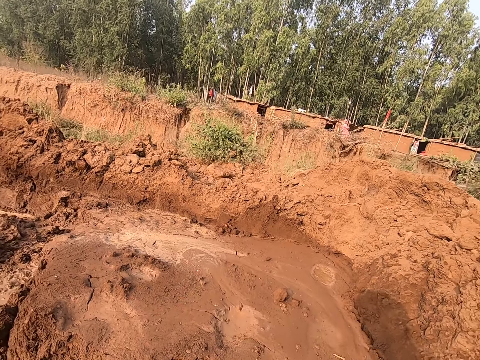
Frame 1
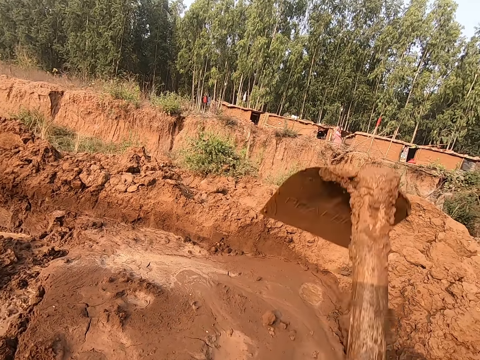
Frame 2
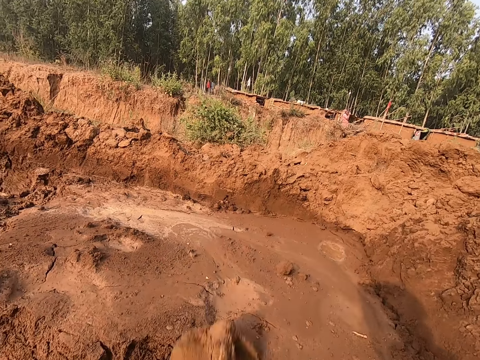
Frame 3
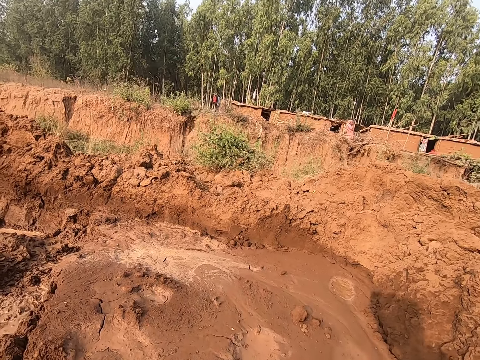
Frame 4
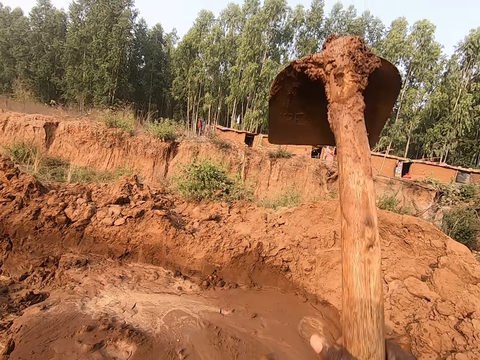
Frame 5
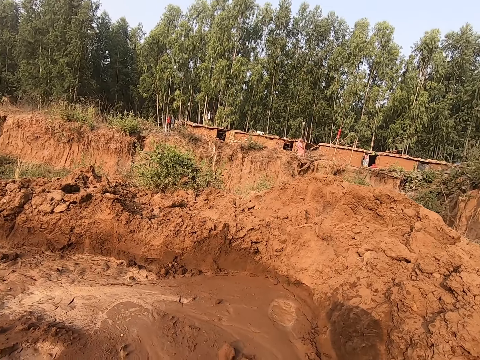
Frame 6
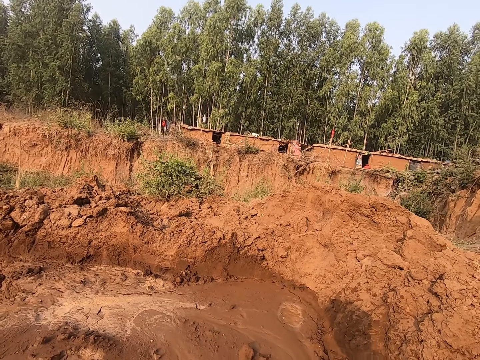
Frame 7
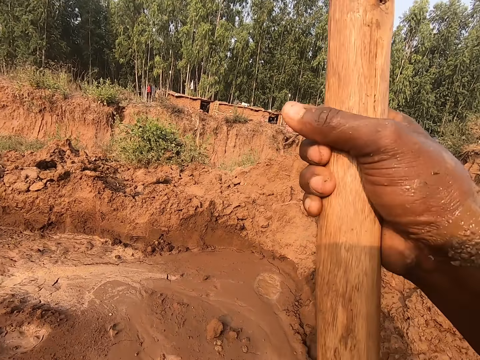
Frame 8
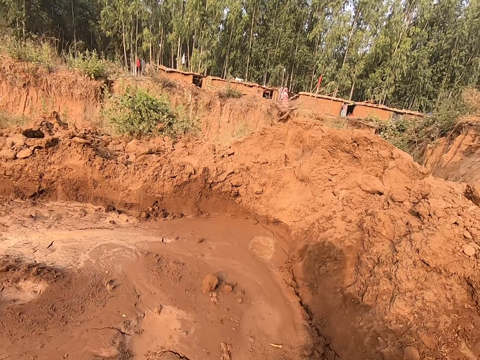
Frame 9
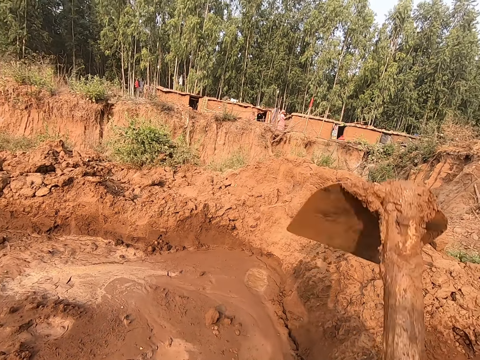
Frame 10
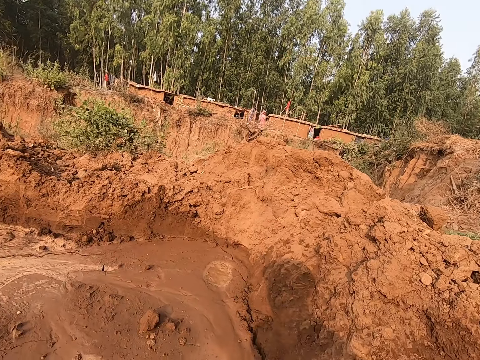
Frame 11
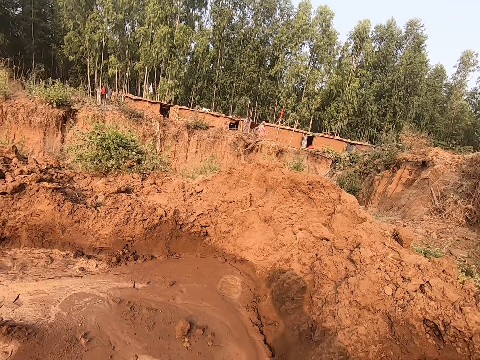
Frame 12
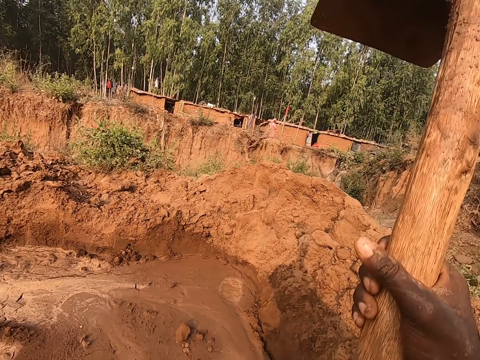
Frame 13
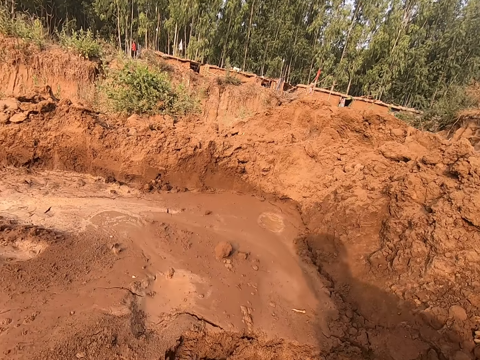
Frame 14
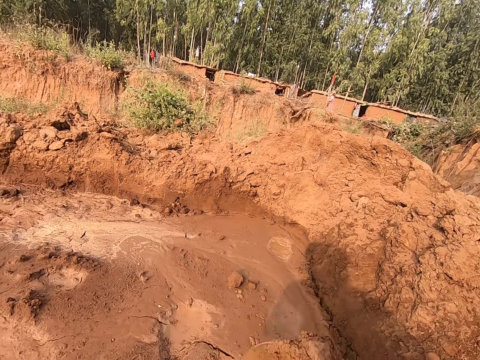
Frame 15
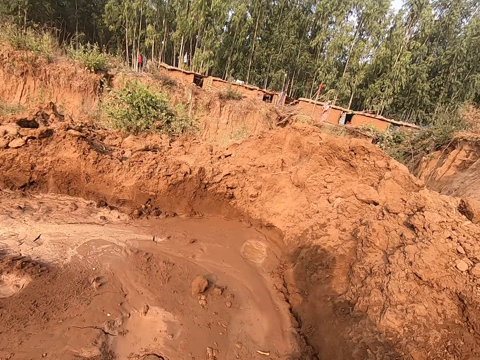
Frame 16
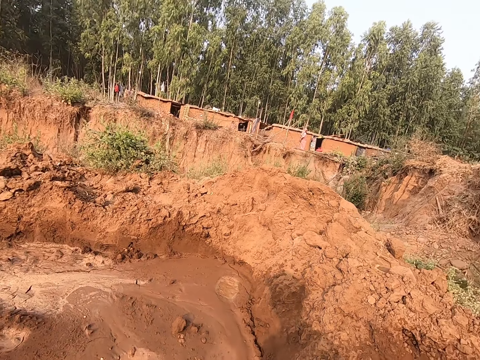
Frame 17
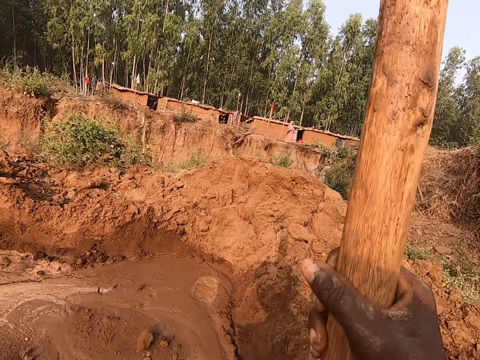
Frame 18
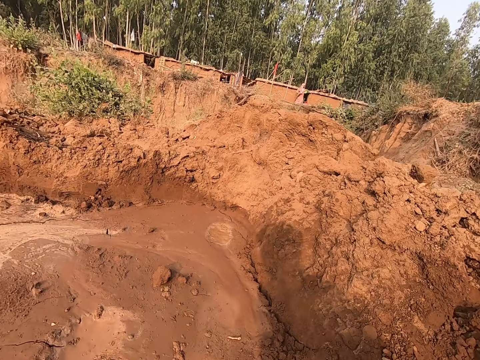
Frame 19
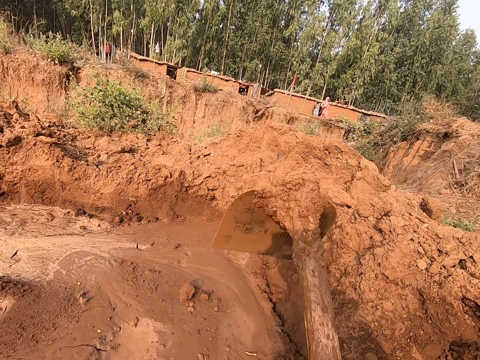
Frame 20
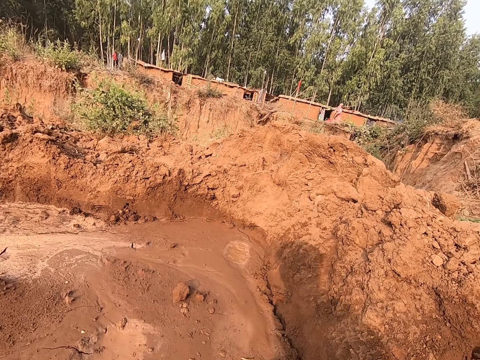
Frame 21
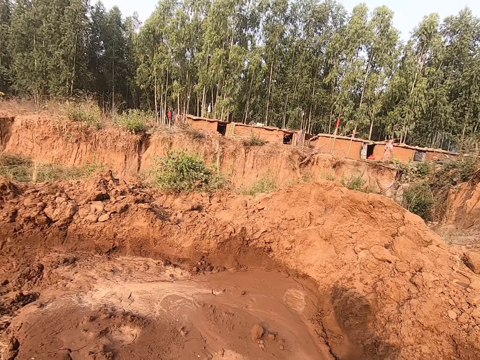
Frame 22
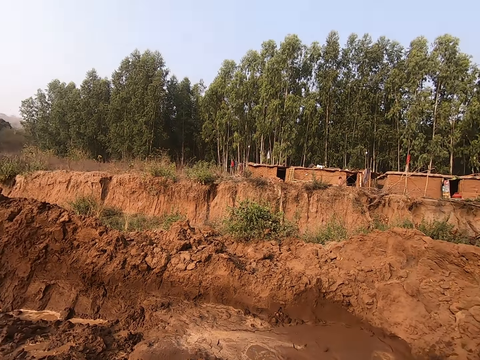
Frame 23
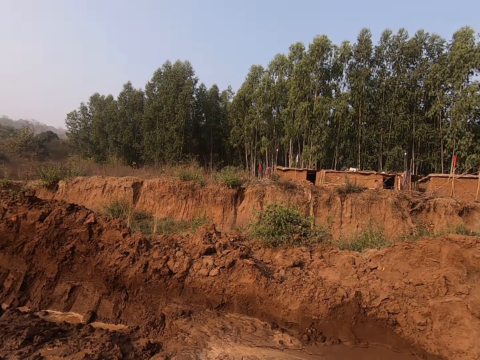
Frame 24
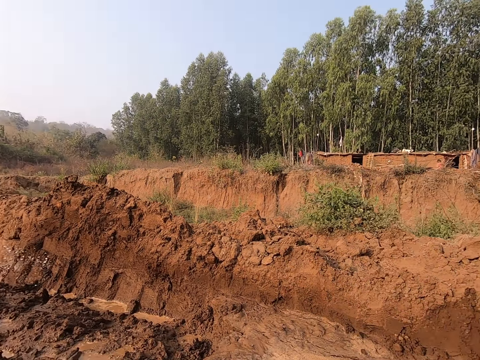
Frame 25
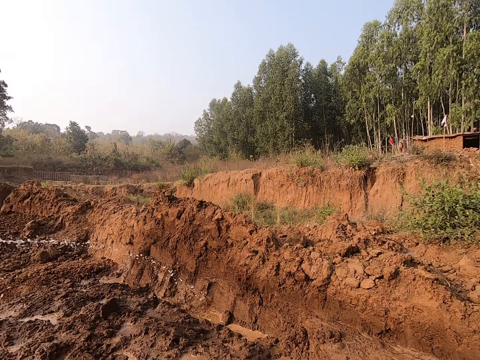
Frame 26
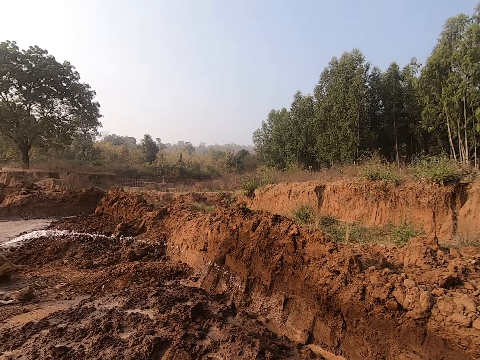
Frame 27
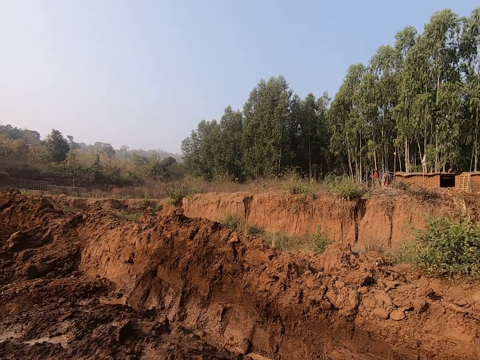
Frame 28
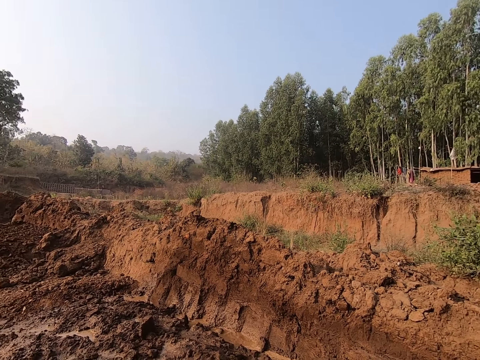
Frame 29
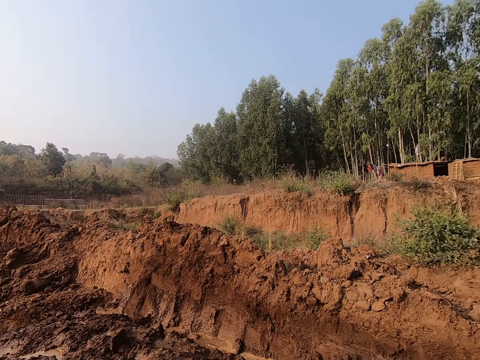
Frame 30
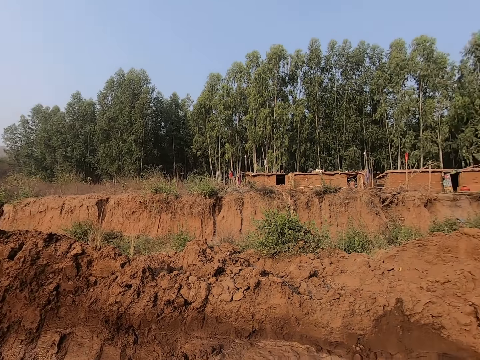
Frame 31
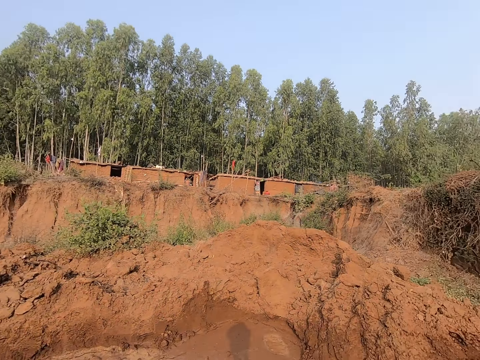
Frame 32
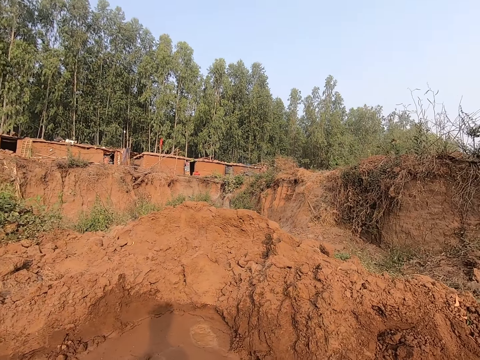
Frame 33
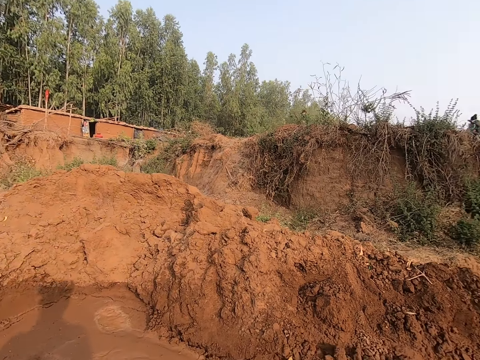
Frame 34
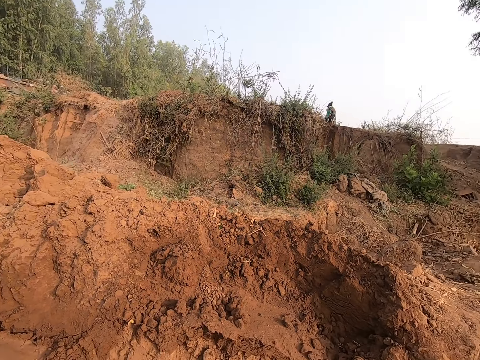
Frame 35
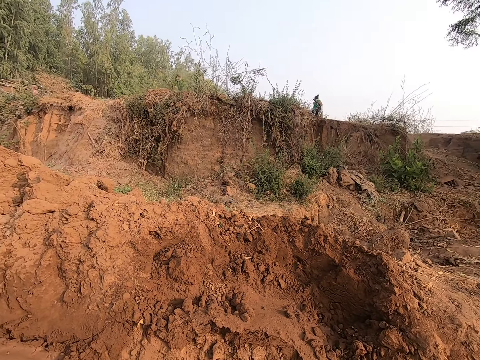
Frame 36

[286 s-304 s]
The camera wearer talks. They look around the field.

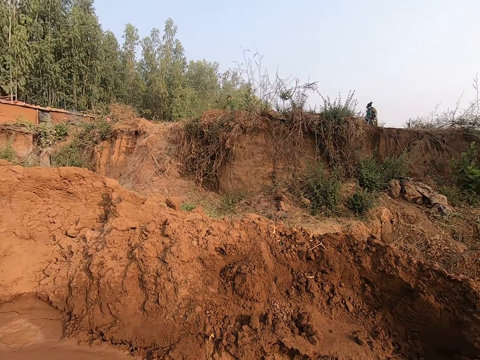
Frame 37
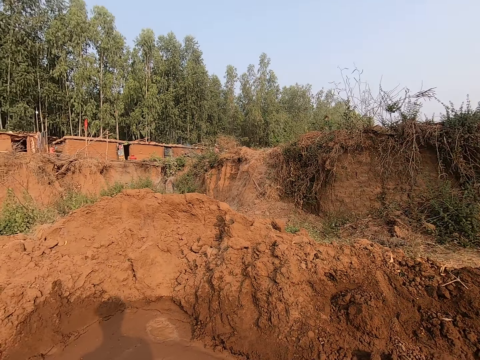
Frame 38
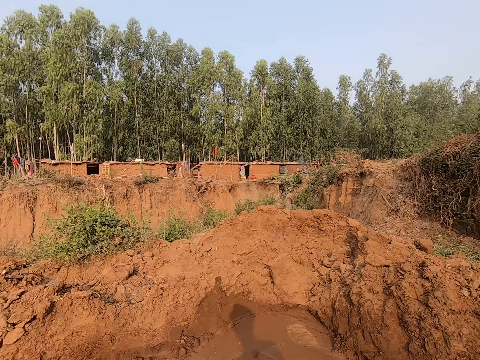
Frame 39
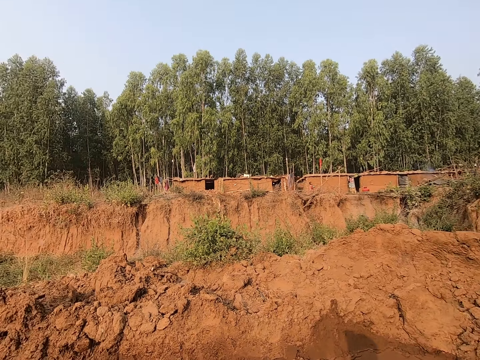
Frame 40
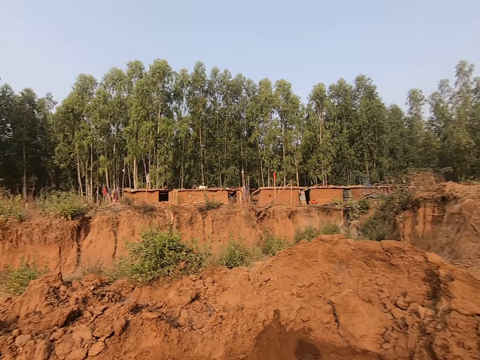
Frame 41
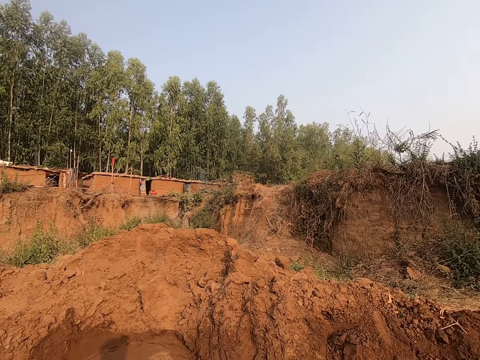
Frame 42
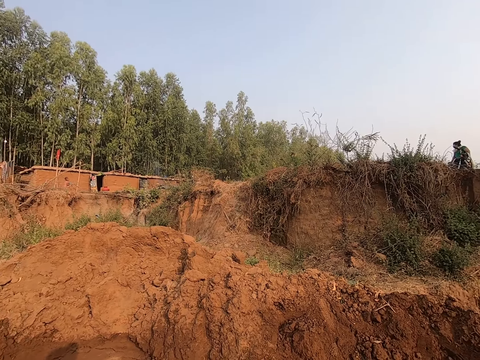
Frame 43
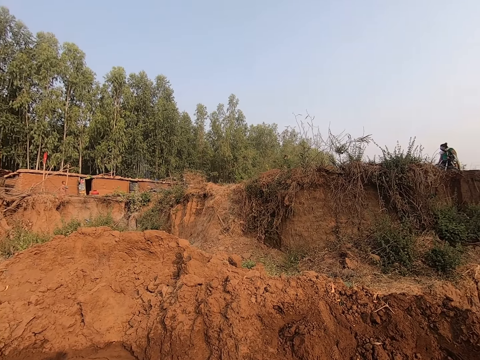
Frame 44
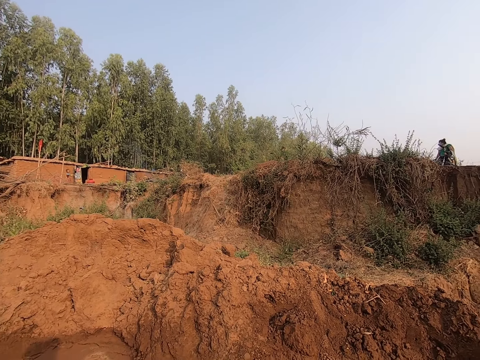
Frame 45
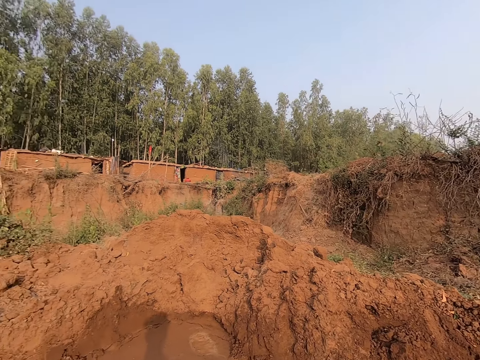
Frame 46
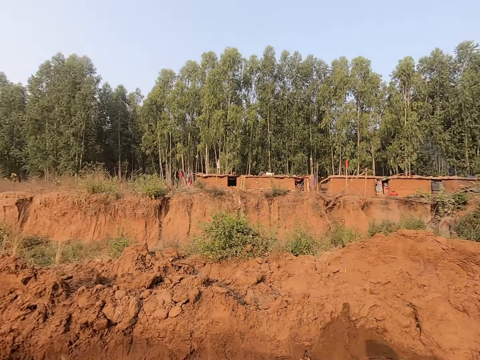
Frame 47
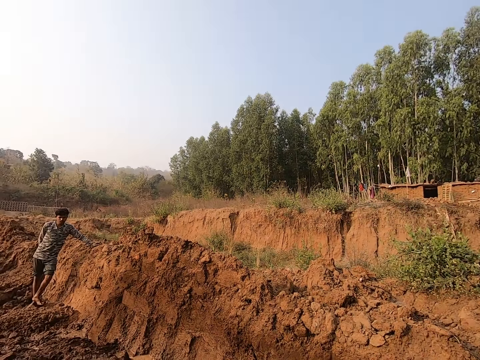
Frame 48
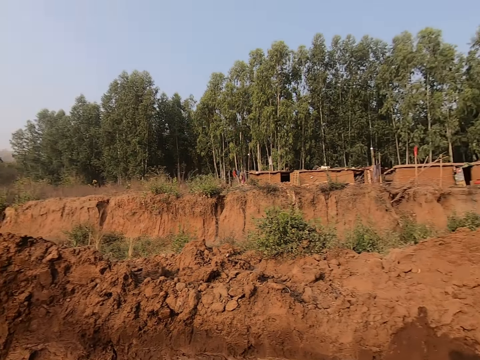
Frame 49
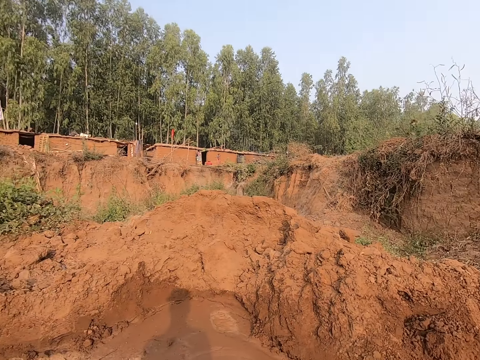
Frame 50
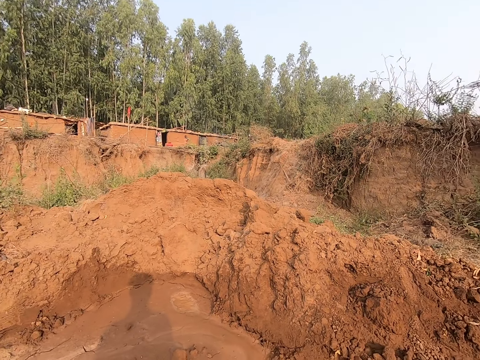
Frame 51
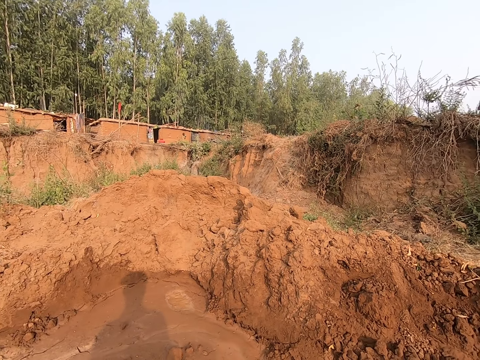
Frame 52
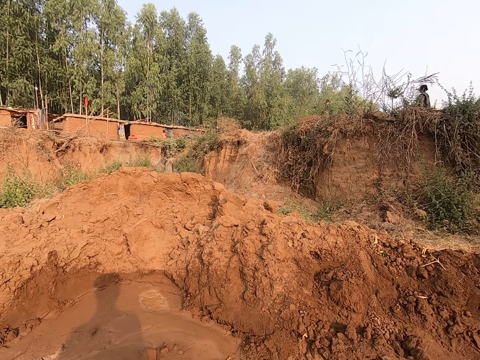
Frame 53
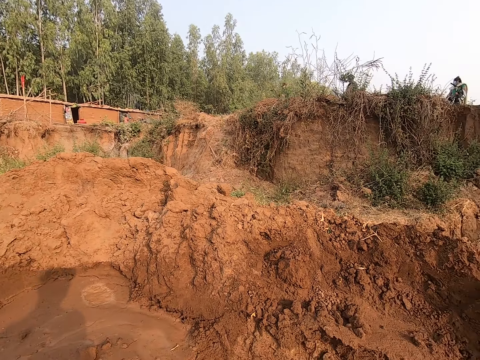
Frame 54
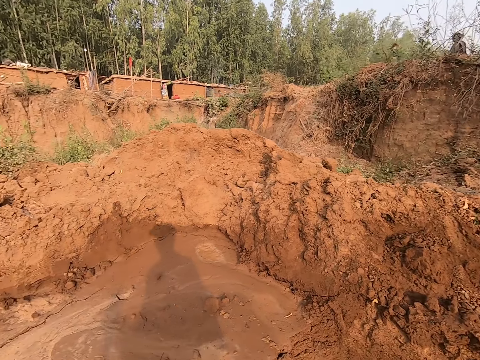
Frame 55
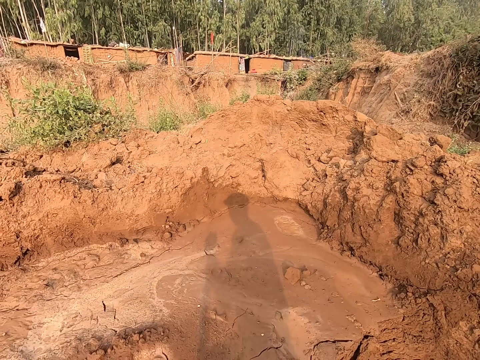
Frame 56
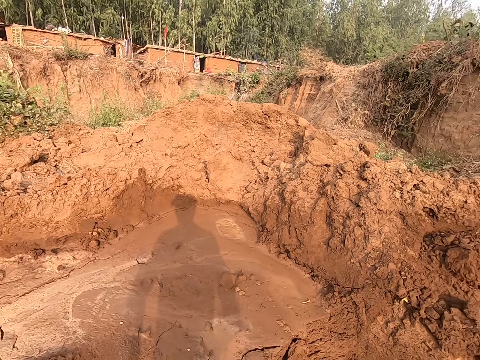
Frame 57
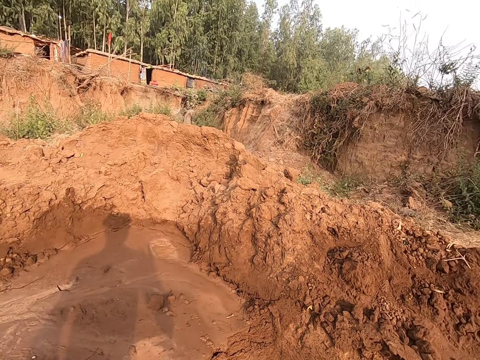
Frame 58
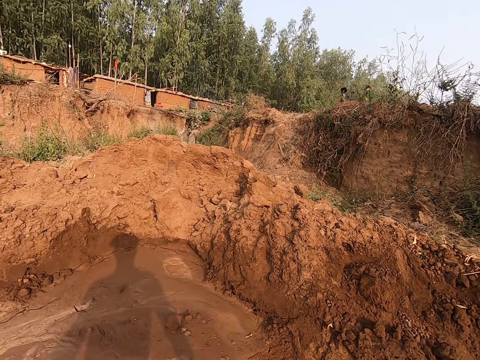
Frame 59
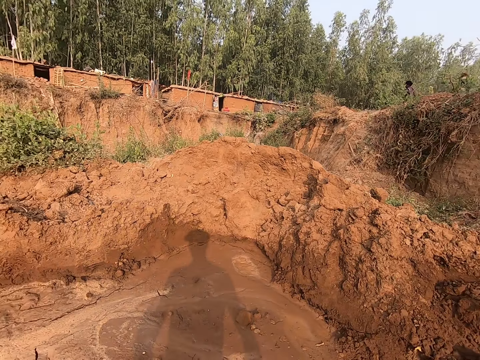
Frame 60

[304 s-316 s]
A boy stands on the ground beside a heap of soil.
